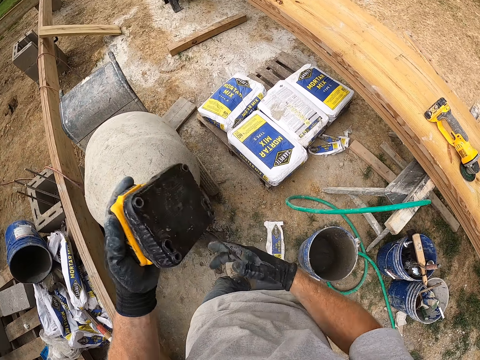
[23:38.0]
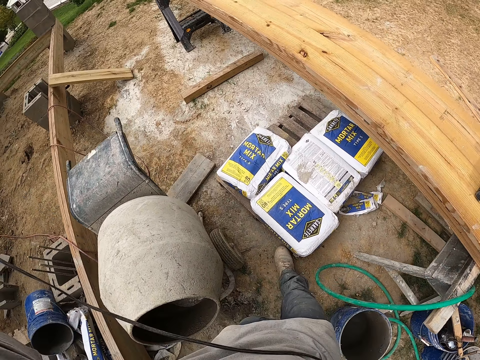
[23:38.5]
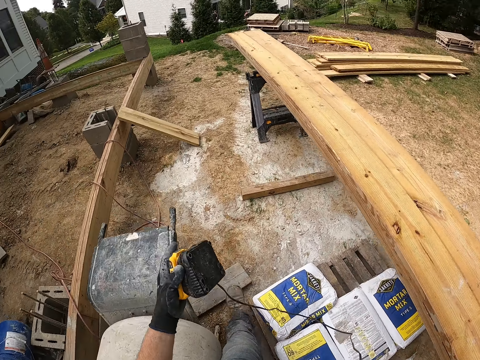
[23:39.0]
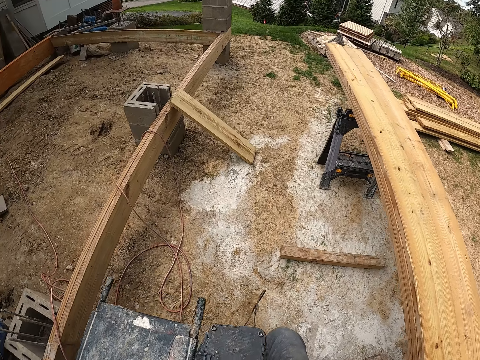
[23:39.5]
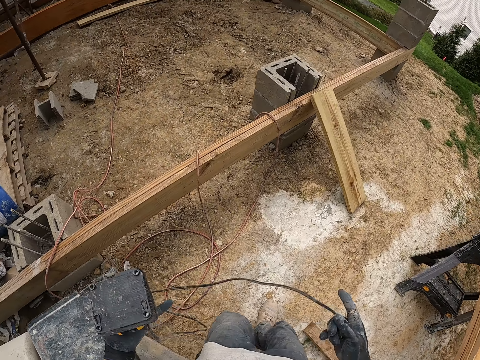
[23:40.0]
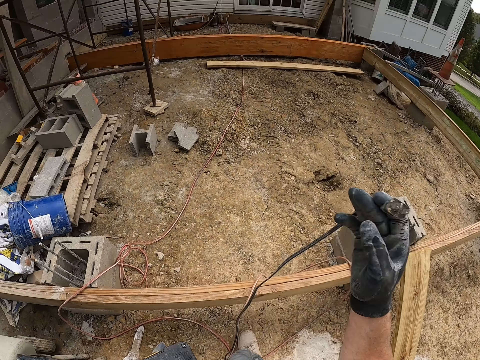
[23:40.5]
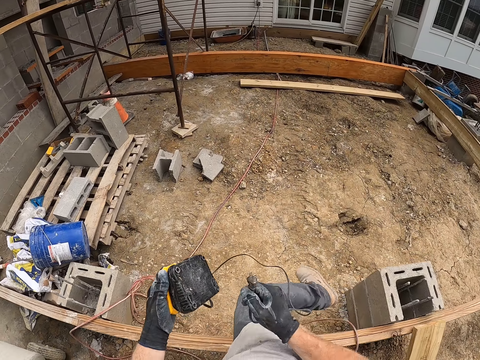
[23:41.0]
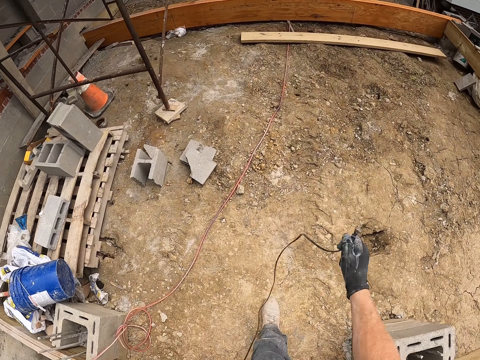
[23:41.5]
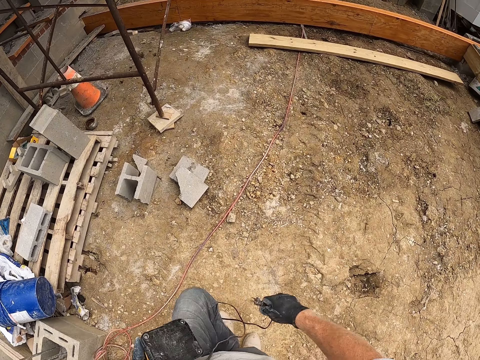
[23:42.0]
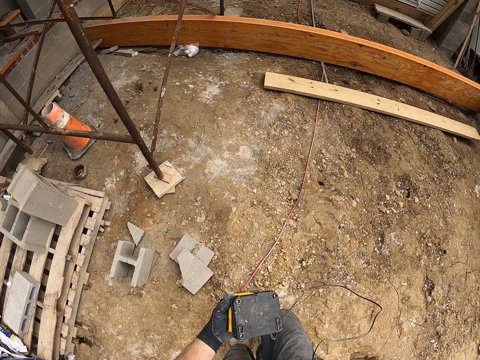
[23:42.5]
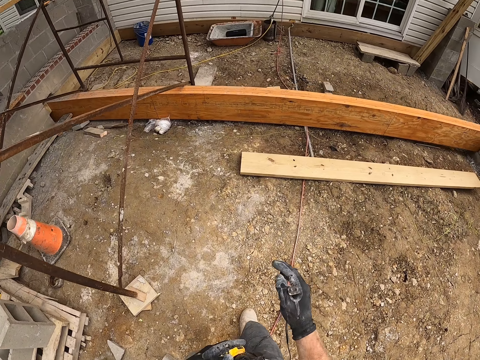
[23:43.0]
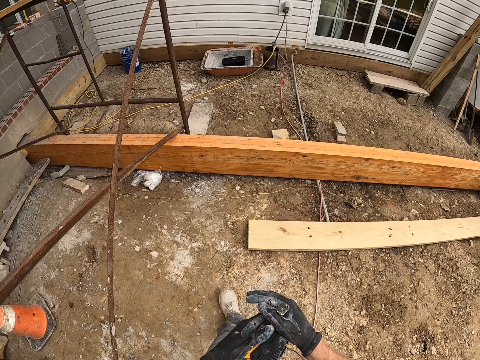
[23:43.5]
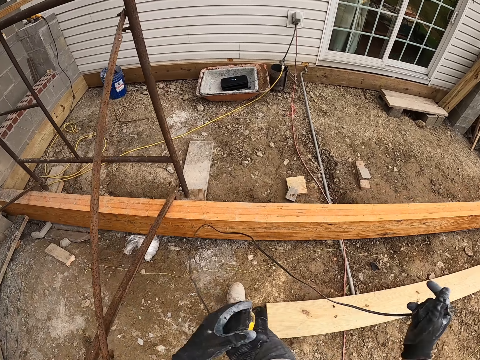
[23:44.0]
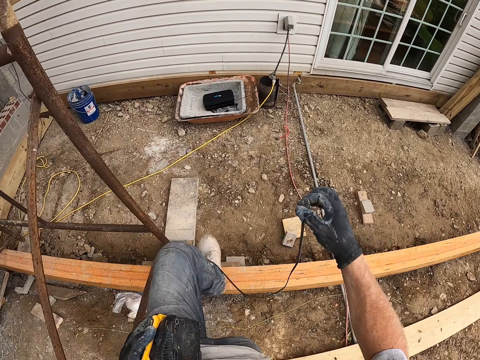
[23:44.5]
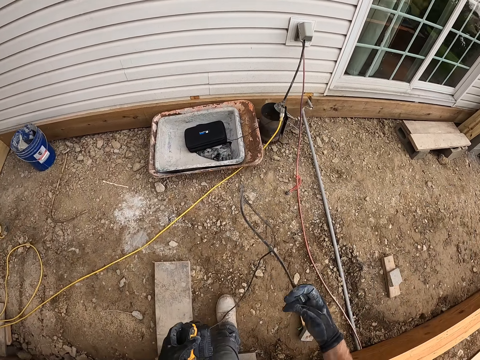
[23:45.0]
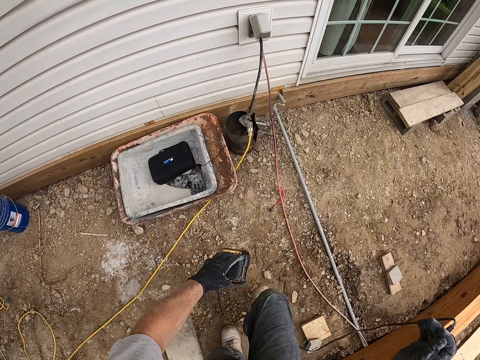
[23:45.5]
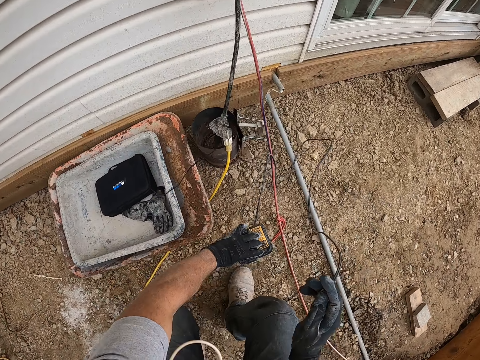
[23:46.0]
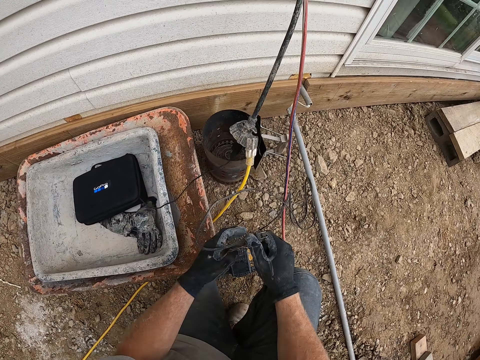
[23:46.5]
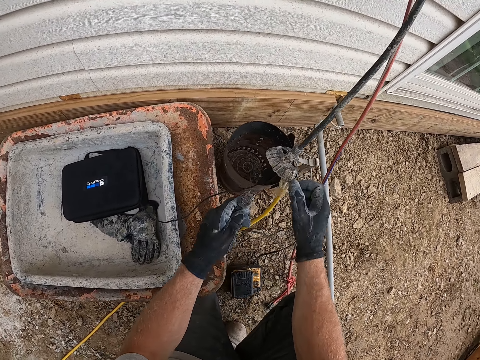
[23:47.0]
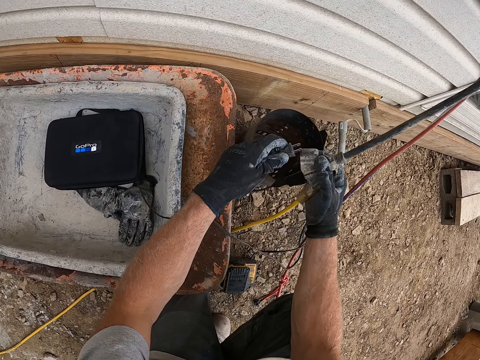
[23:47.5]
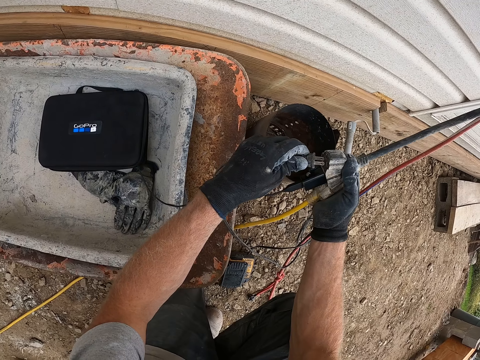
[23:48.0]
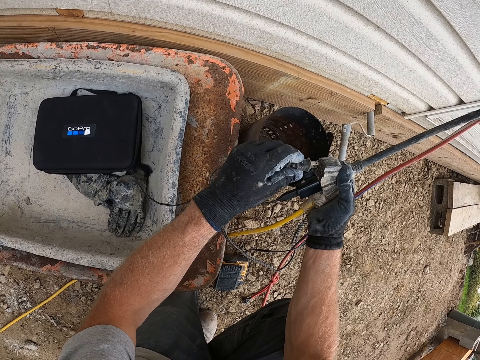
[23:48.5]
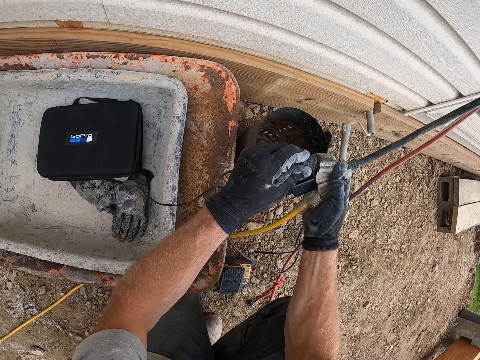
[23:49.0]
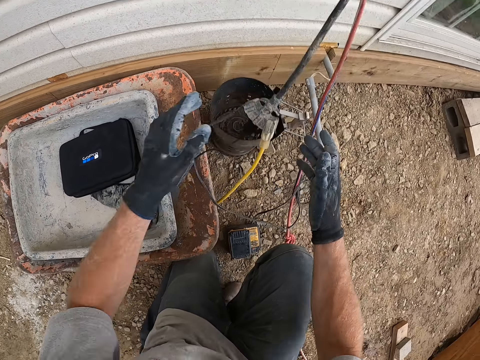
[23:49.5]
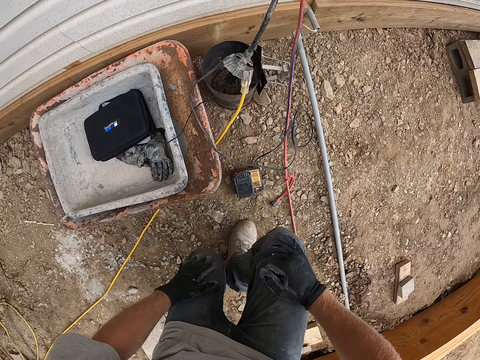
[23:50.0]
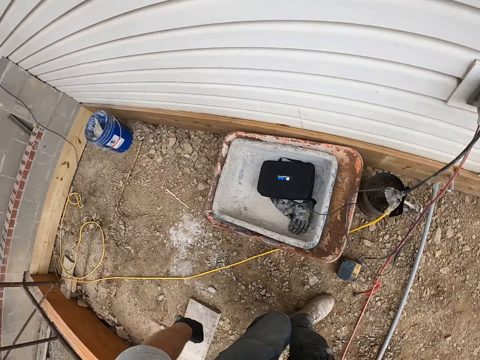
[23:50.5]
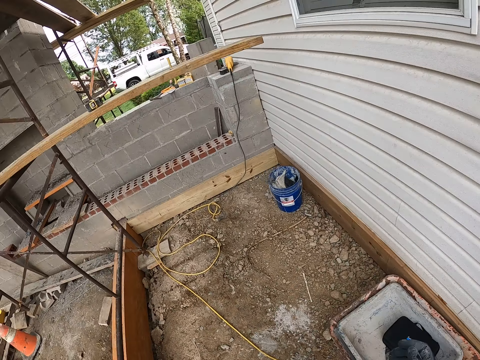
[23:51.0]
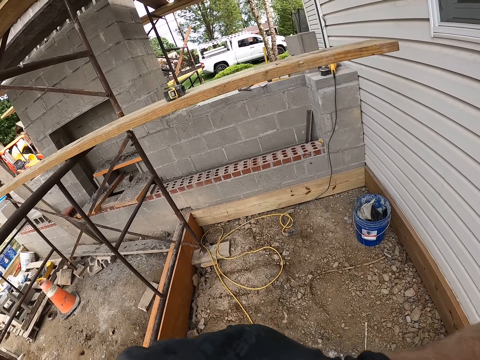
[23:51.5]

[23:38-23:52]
The camera wearer hits the dewalt battery charger with the hand. They pull the dewalt battery charger cable. They squat. They place the dewalt battery on the ground. They drop the adapters on the ground. They hold a socket. They connect the adapter plug to a cable's plug. They plug the dewalt charger in the socket. They walk on the construction site.

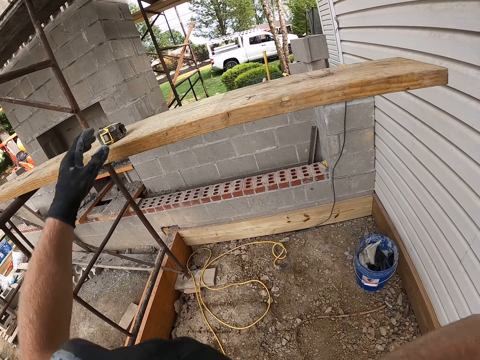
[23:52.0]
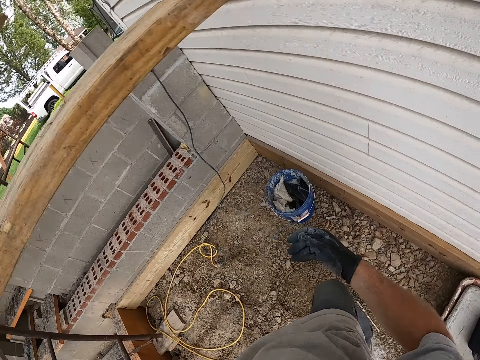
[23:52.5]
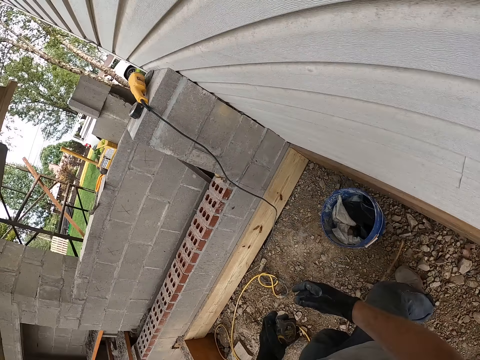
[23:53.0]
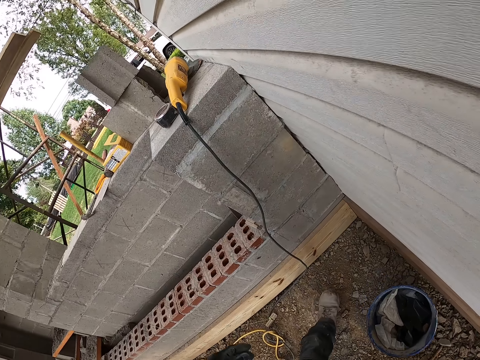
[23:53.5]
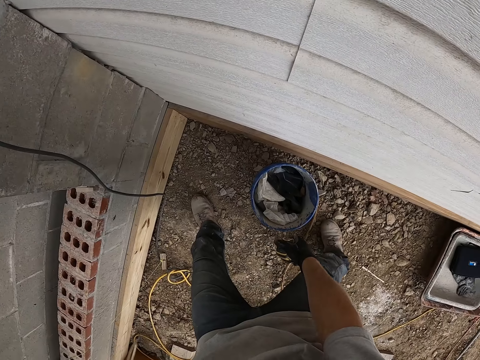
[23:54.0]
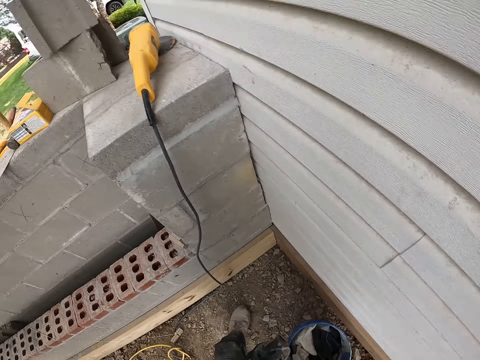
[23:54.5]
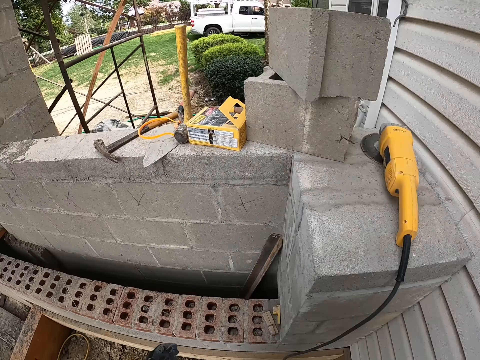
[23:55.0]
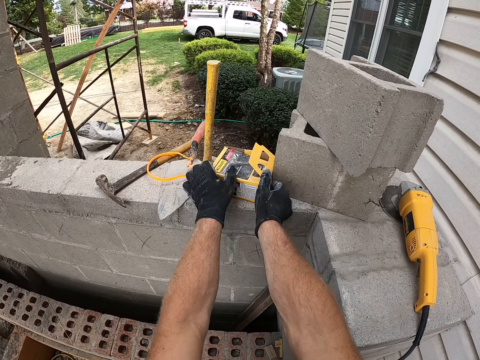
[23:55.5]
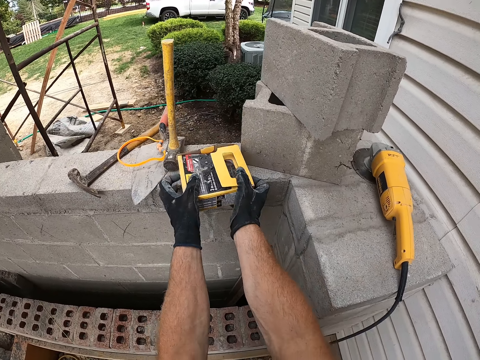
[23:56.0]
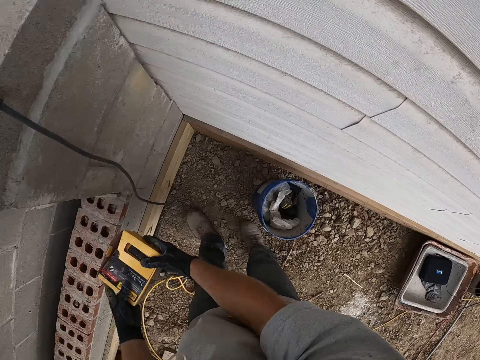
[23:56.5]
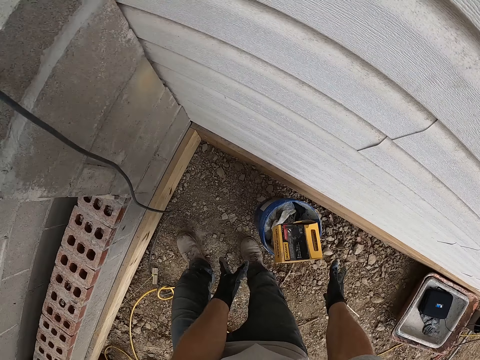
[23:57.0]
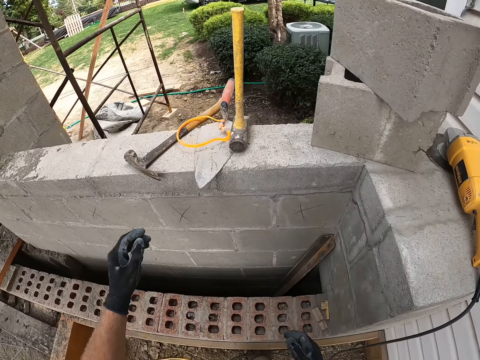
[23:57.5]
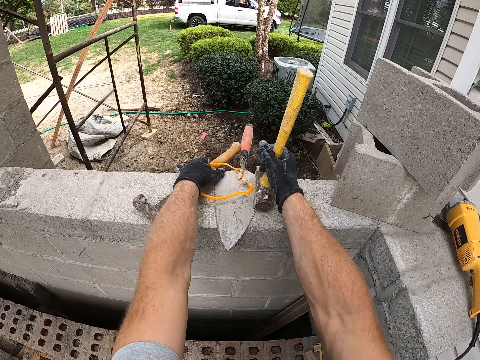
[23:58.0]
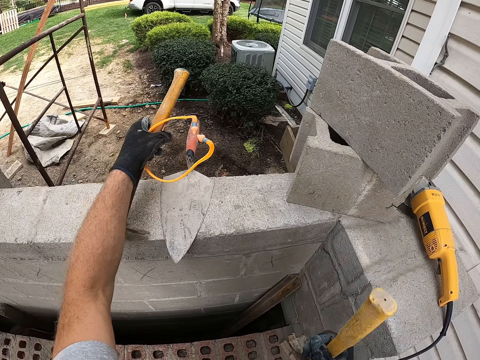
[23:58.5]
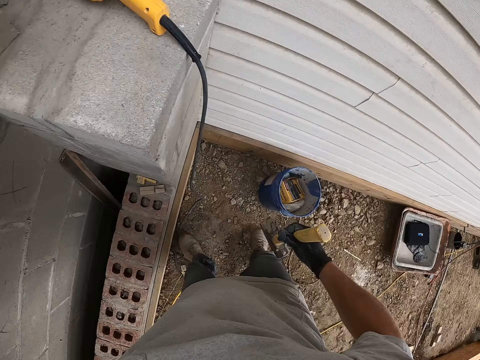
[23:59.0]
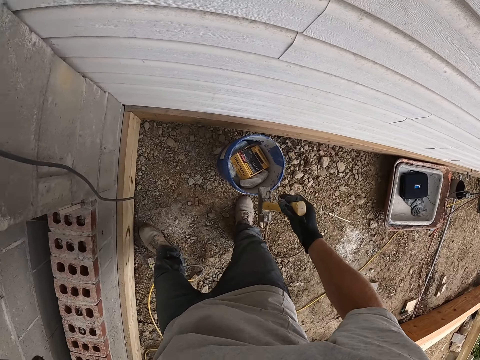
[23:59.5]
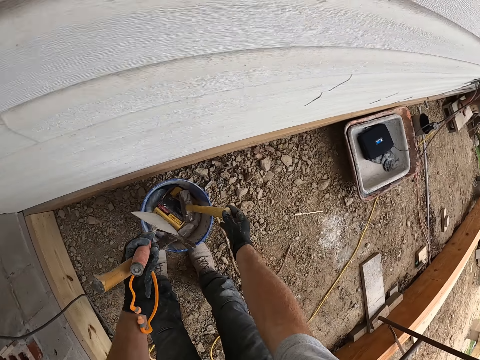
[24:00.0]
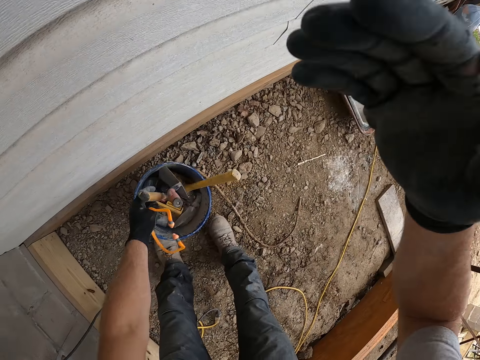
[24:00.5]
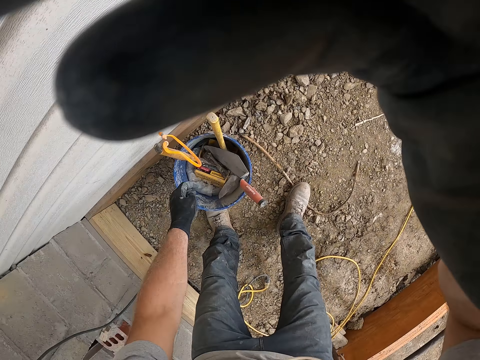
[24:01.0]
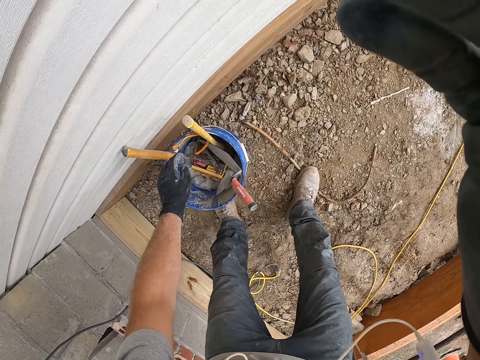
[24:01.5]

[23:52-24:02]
The camera wearer picks the dewalt battery. He takes a tape measure on a plank with his left hand. He passes the dewalt battery to the right hand. He picks something. He holds a second tape measure with his left hand. He puts the dewalt battery and the object in a bucket. He takes a pack on the wall with both hands. He drops the pack in the bucket. He picks a mallet with his right hand and a claw hammer, ear plugs and a cable with his left hand. He takes a trowel with his left hand. He puts the mallet in the bucket. He puts the trowel, the cable and the claw hammer in his left hand in the bucket. He fixes the camera.
